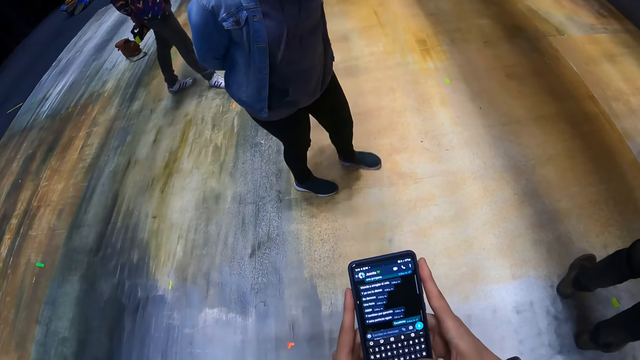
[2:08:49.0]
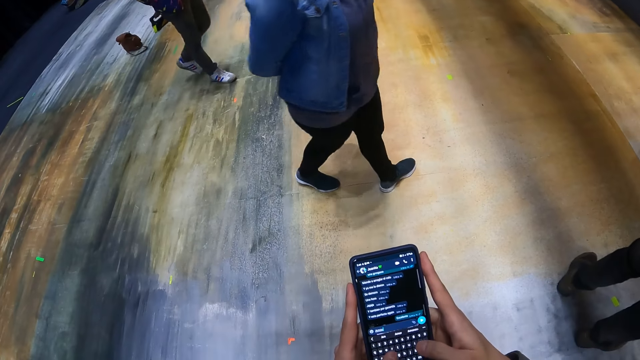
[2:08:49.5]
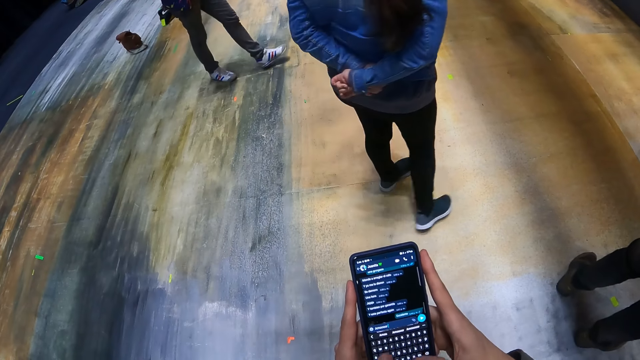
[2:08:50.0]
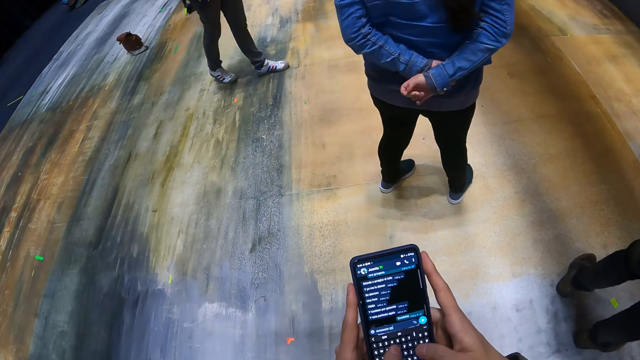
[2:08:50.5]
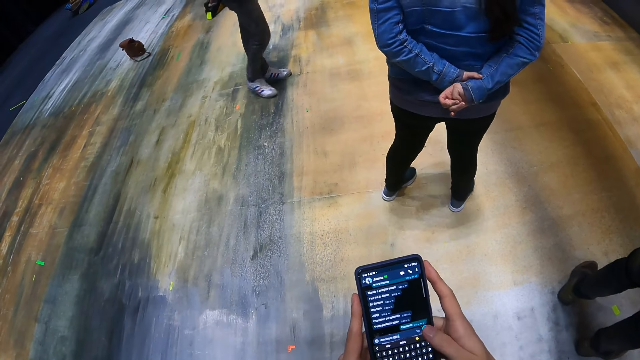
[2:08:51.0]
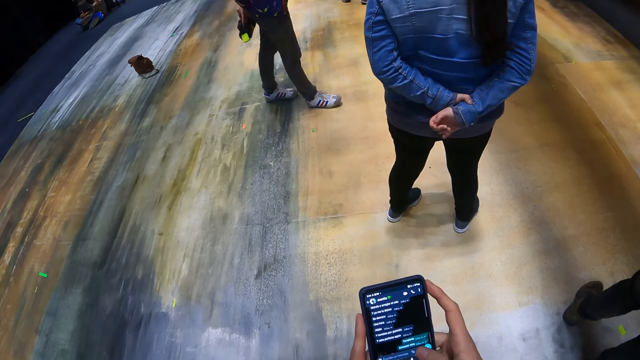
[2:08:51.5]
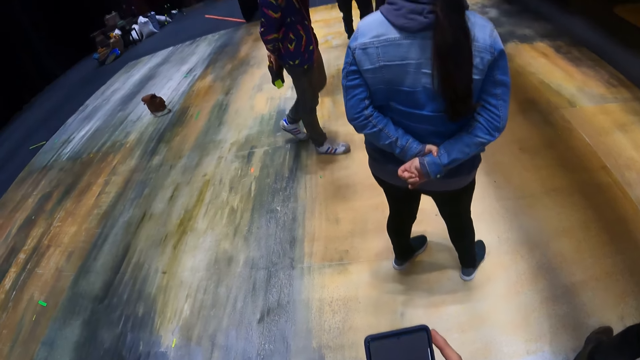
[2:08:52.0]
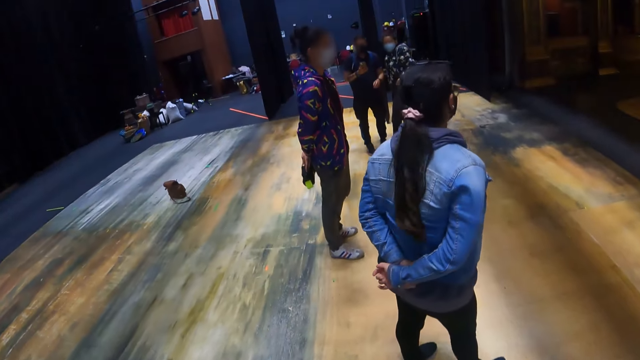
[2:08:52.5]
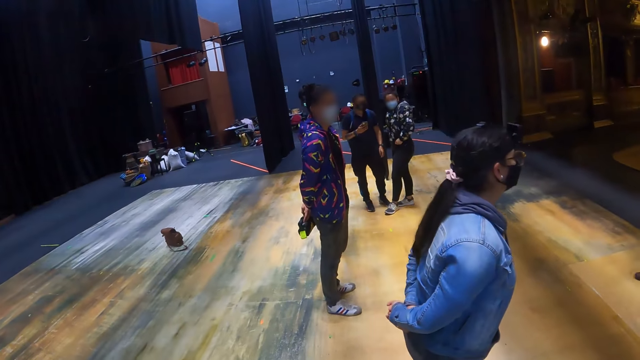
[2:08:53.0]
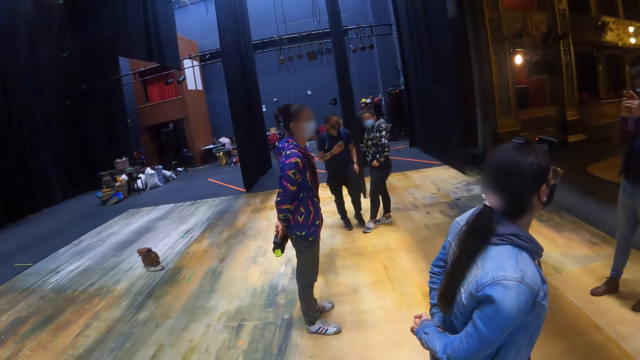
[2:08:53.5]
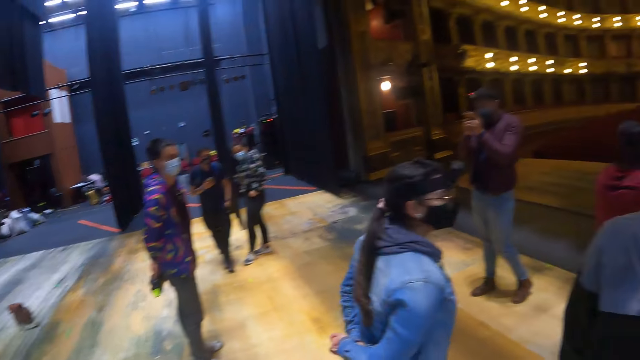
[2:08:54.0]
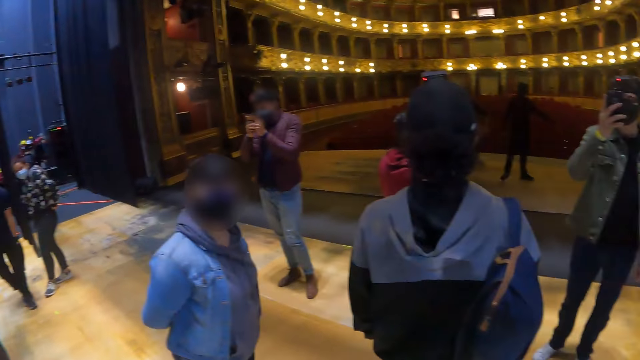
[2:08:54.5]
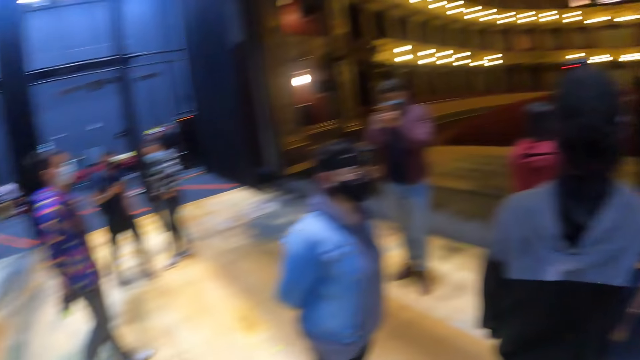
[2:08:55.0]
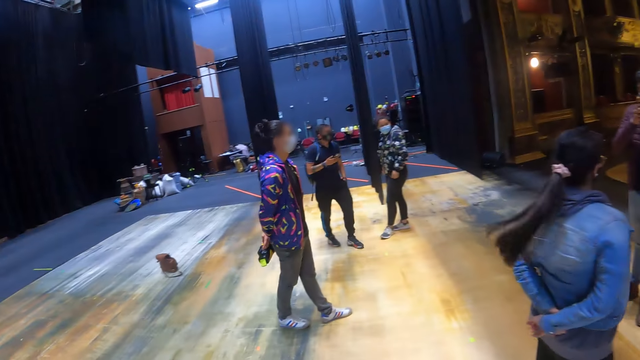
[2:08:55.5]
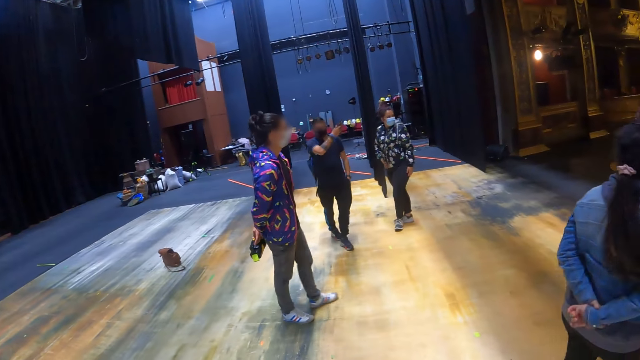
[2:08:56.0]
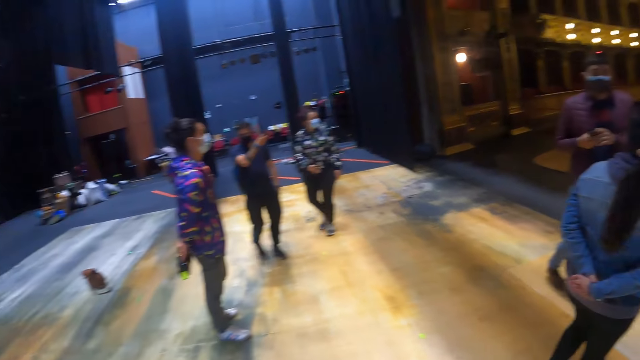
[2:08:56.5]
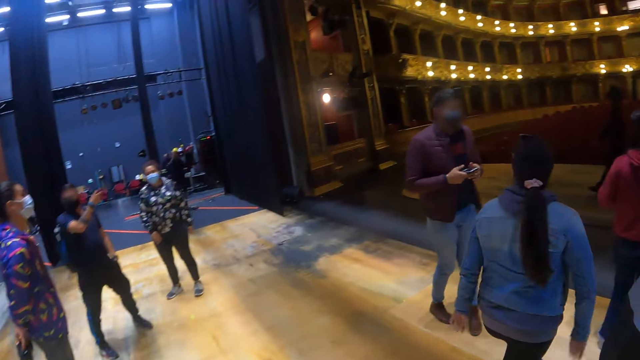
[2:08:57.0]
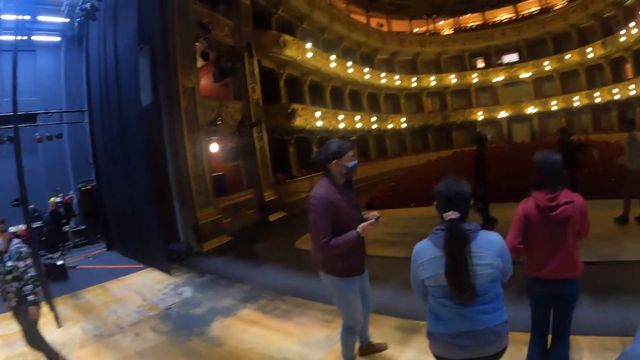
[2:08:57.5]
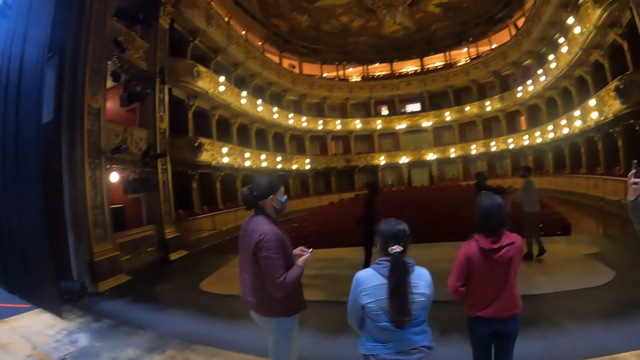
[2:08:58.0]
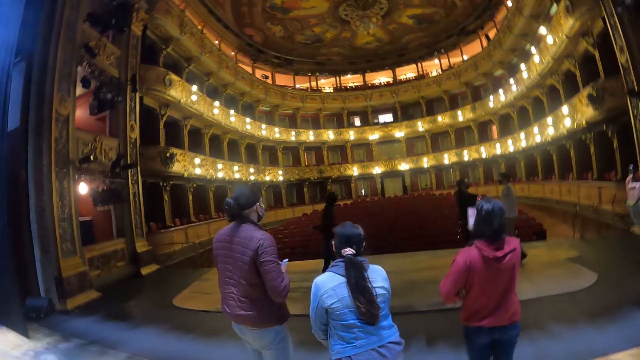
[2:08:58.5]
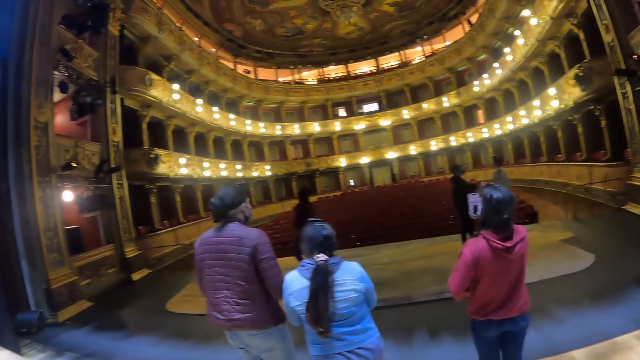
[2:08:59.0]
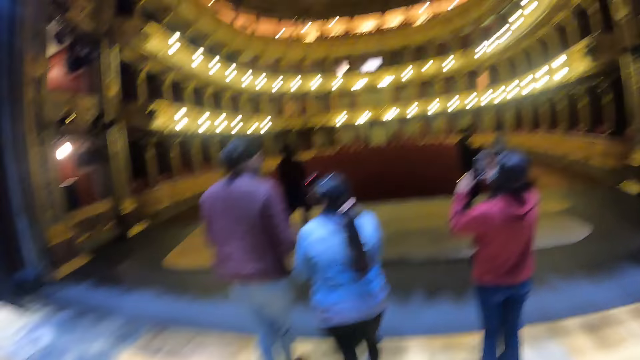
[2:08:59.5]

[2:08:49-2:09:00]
The camera wearer looks around the hall. They walk around.

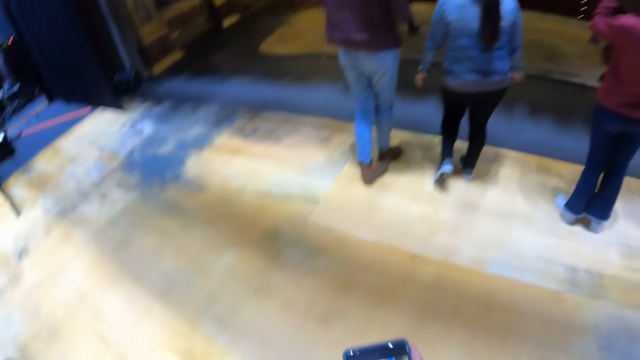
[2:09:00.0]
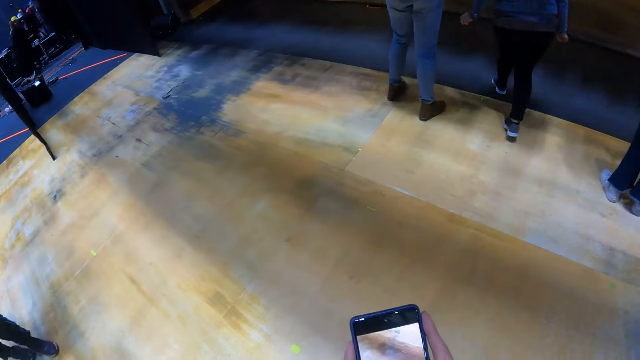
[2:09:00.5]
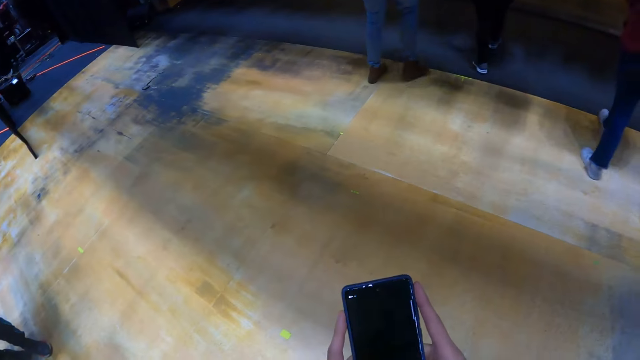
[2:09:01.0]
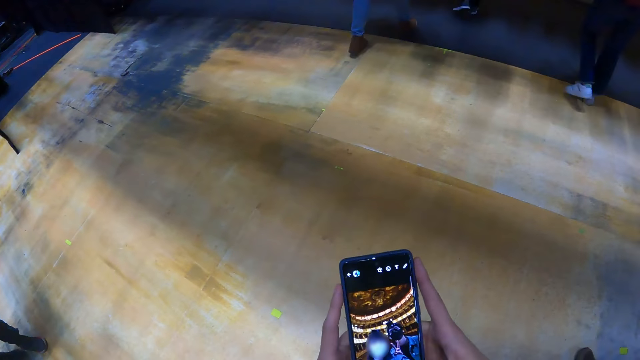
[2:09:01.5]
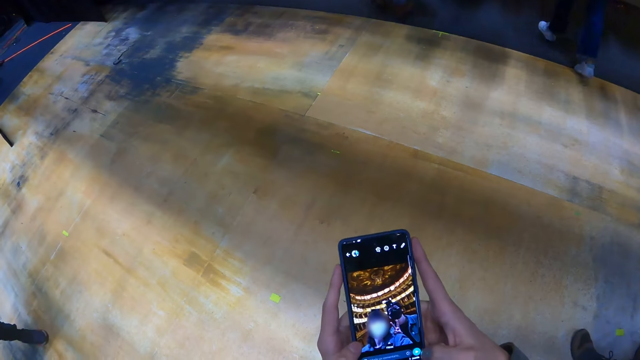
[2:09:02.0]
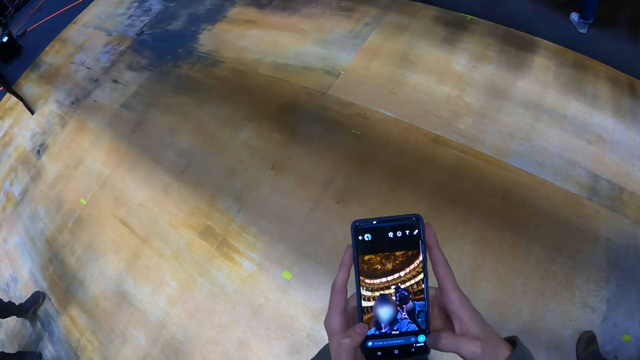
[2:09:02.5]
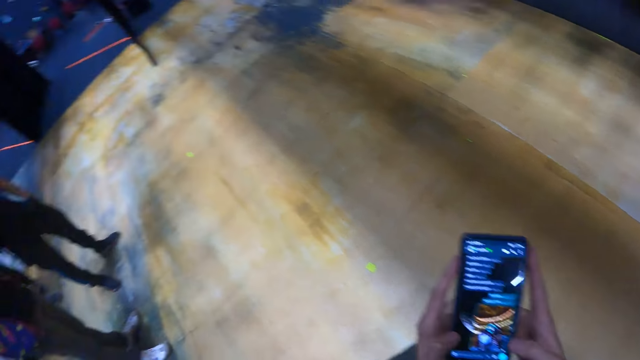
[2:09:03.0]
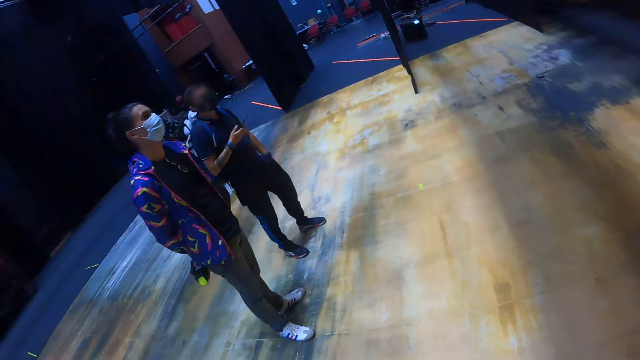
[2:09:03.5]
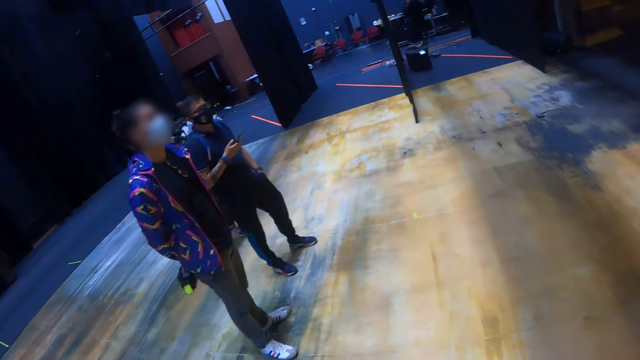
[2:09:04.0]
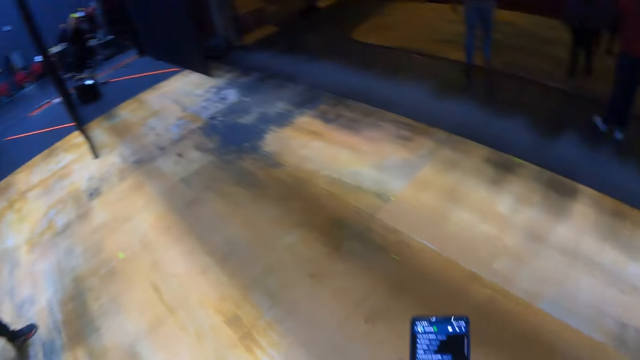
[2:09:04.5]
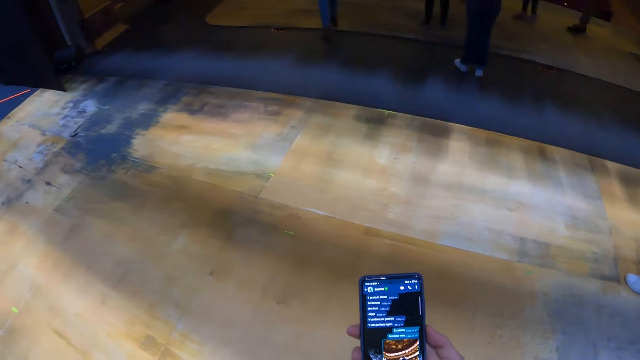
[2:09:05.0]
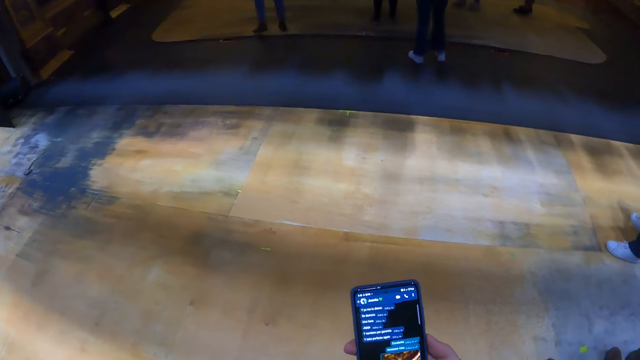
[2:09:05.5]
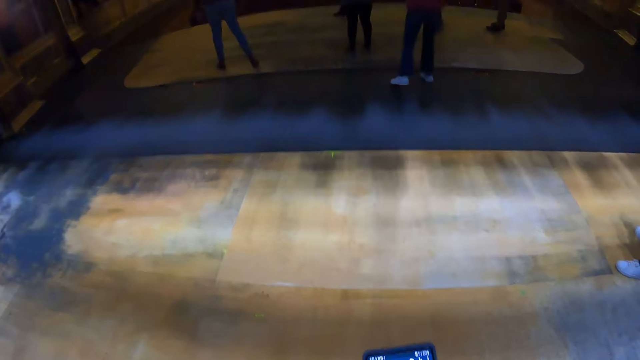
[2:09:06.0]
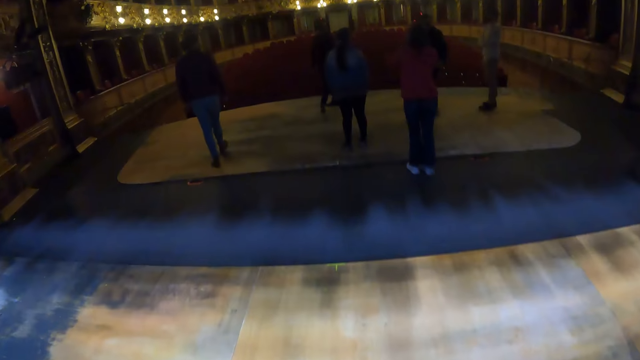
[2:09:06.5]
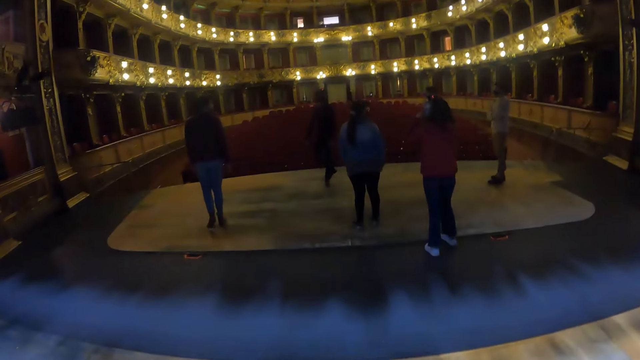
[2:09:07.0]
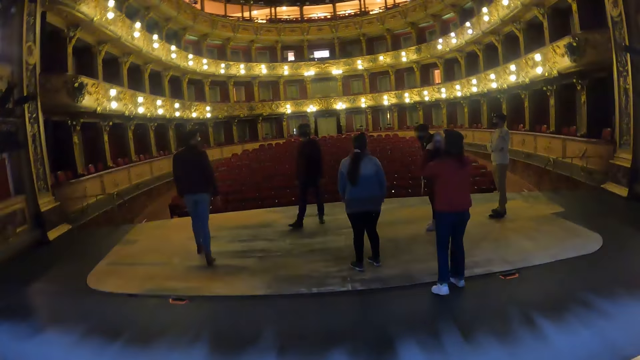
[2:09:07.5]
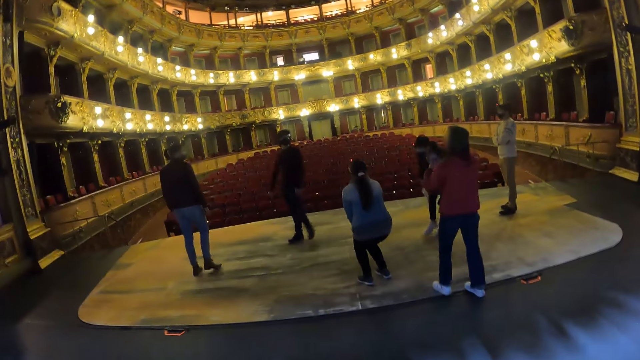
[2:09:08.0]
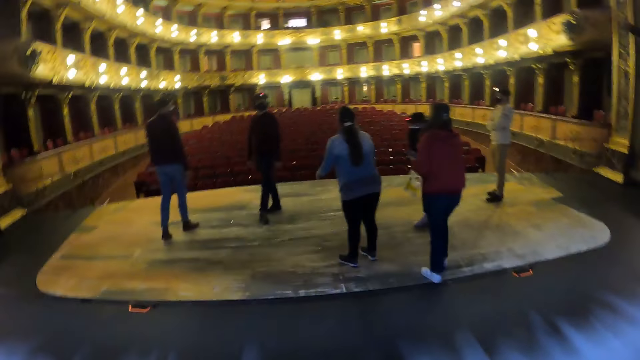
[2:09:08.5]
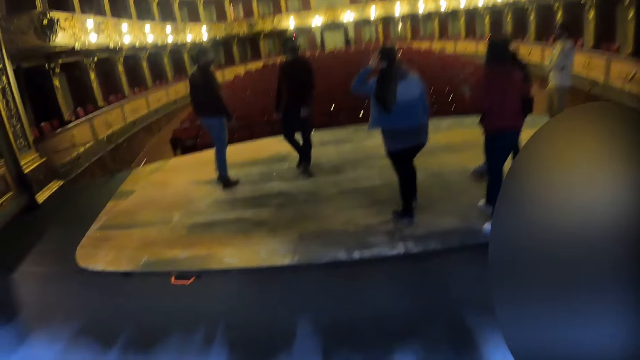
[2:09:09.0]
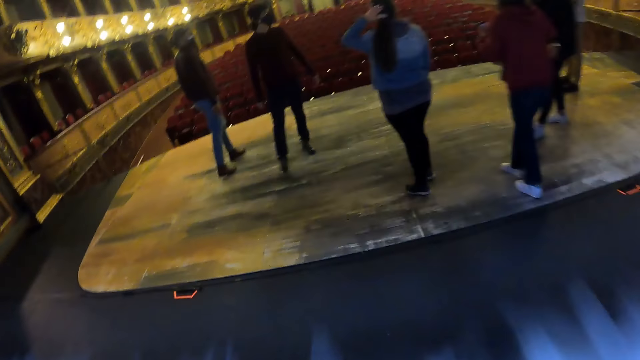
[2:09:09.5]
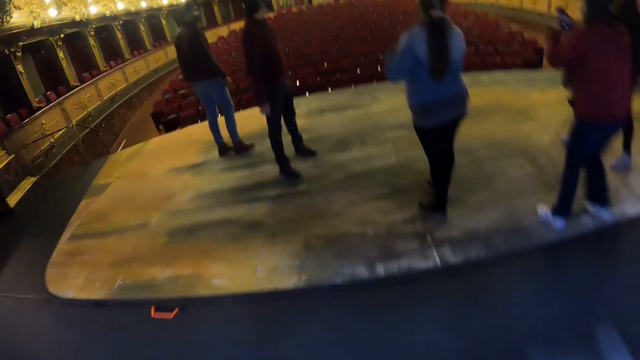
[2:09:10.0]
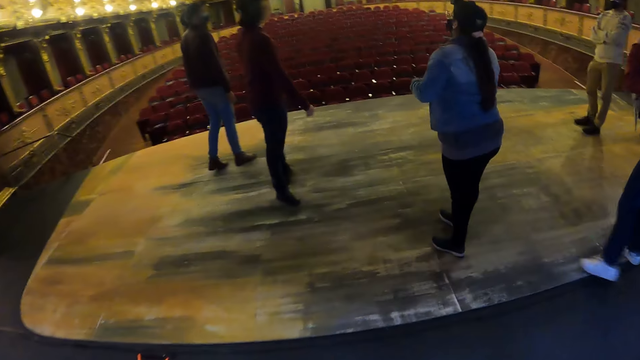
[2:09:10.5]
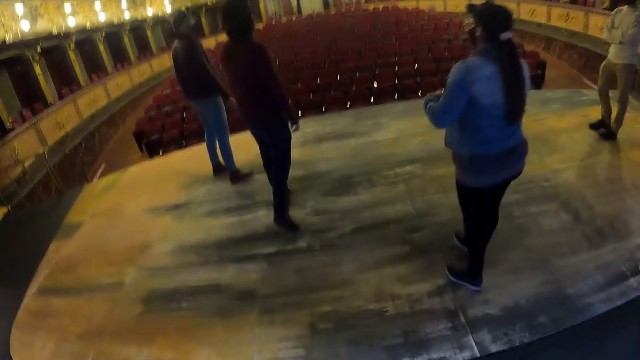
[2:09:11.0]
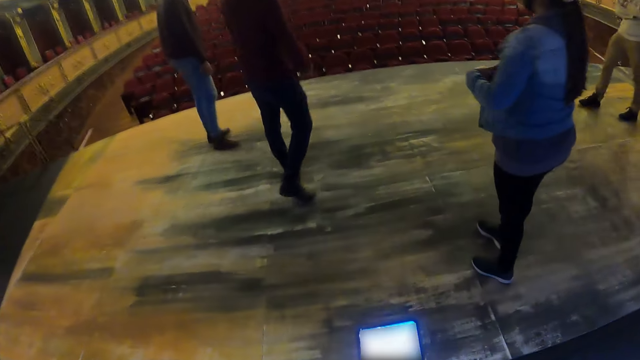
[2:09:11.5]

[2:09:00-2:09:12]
The camera wearer dials the mobile phone. He operates the phone in his hands. He looks around the hall. He dials the mobile phone. He operates the phone in his hands. He looks around the hall. He walks around the hall.
